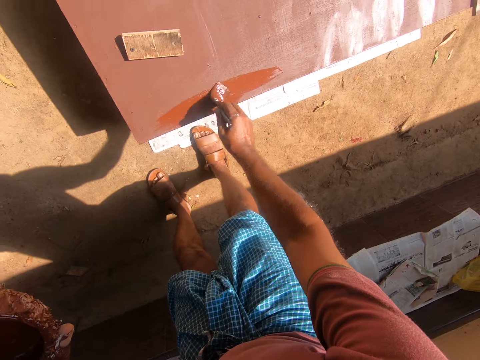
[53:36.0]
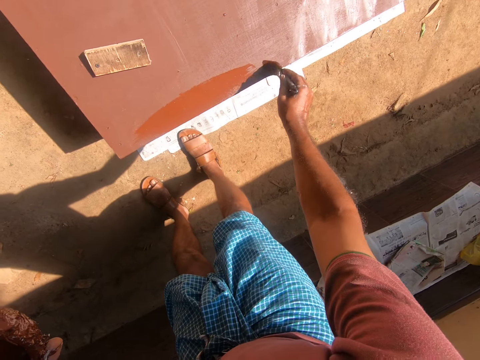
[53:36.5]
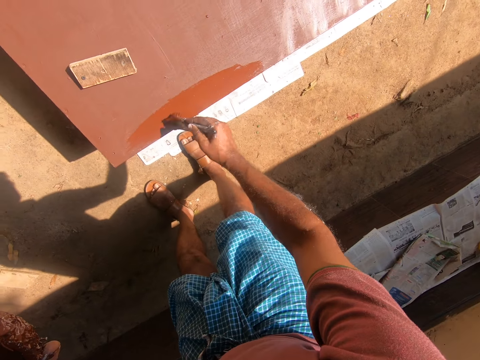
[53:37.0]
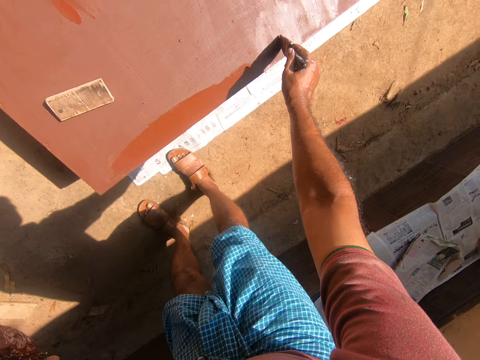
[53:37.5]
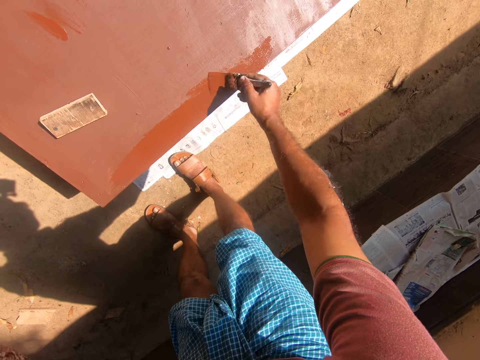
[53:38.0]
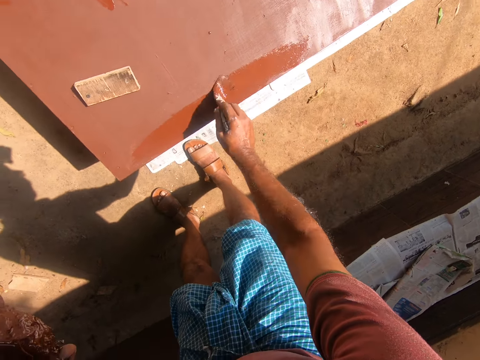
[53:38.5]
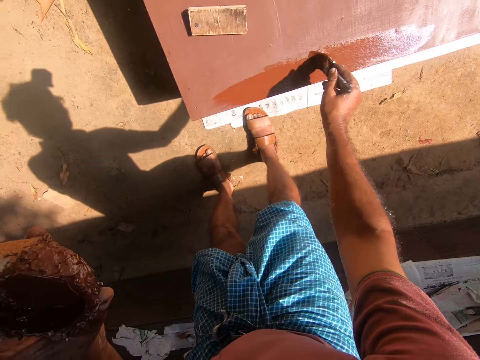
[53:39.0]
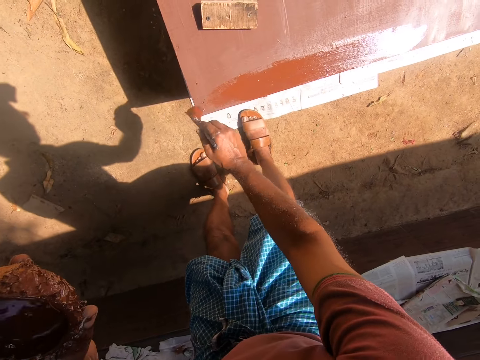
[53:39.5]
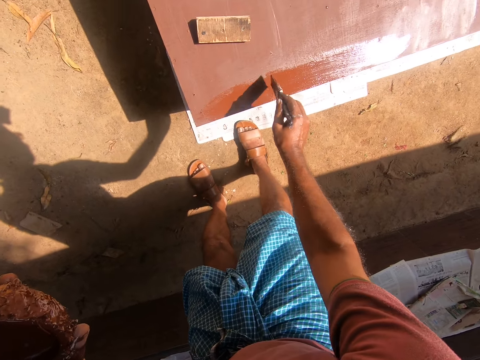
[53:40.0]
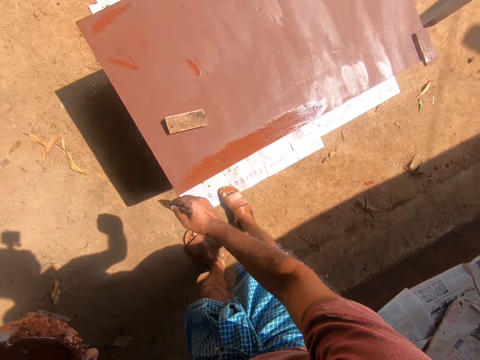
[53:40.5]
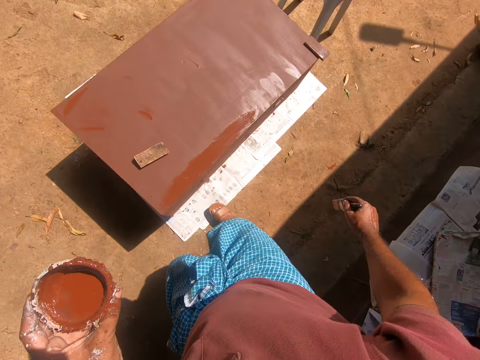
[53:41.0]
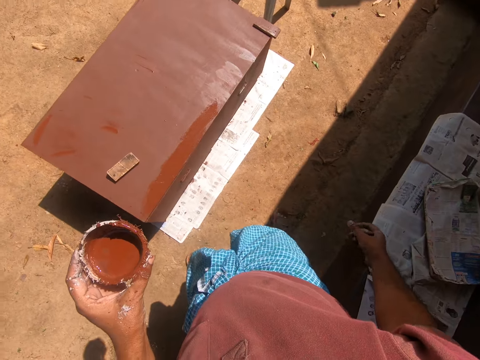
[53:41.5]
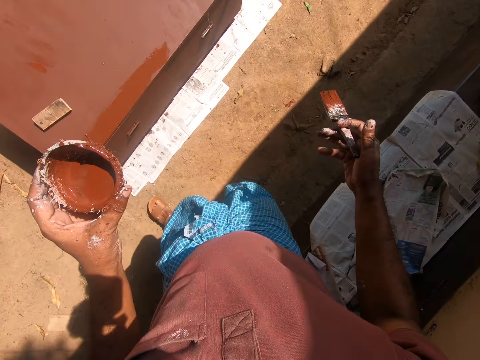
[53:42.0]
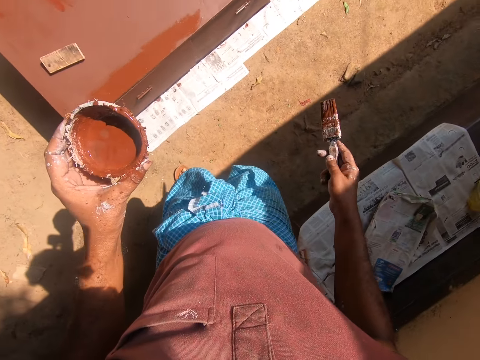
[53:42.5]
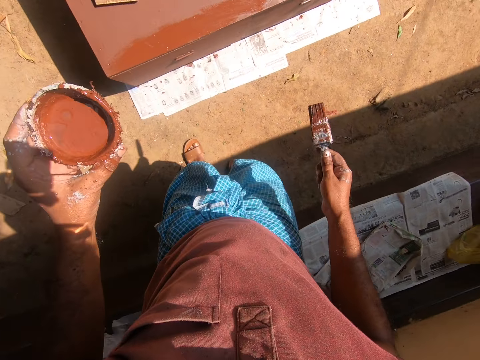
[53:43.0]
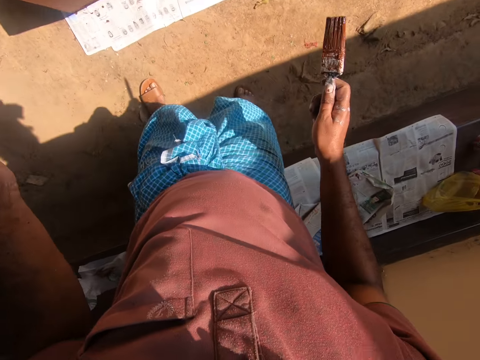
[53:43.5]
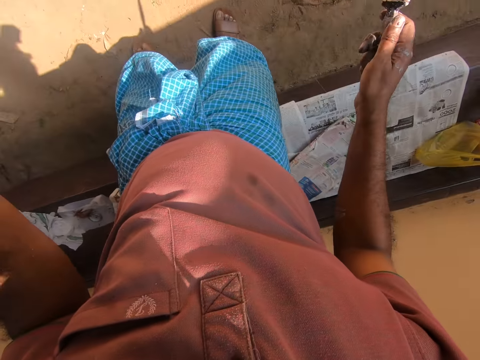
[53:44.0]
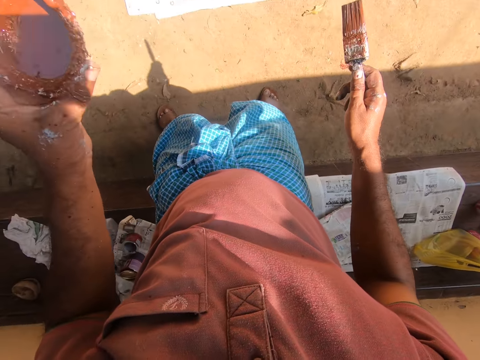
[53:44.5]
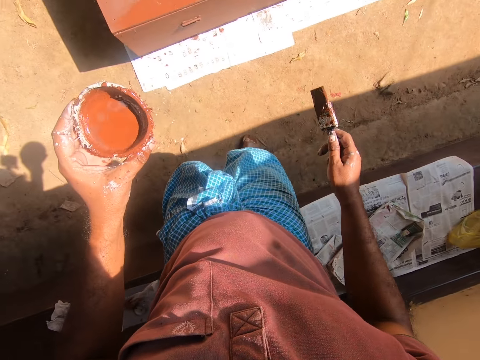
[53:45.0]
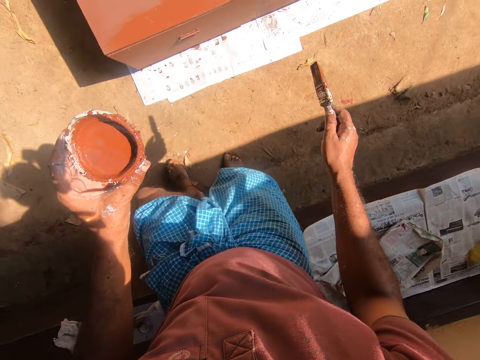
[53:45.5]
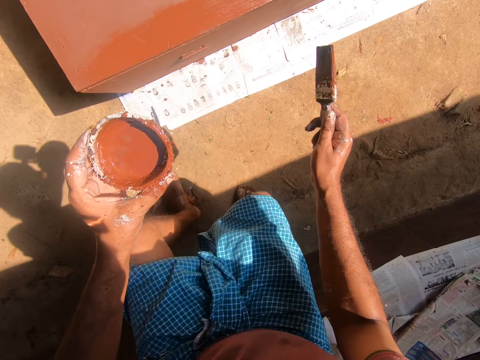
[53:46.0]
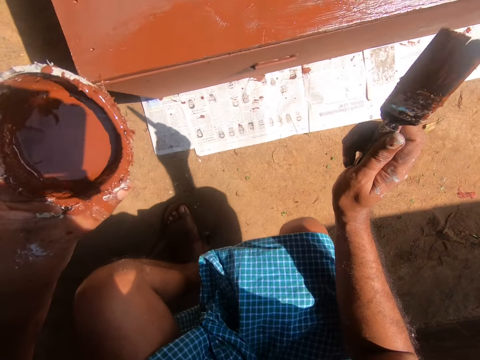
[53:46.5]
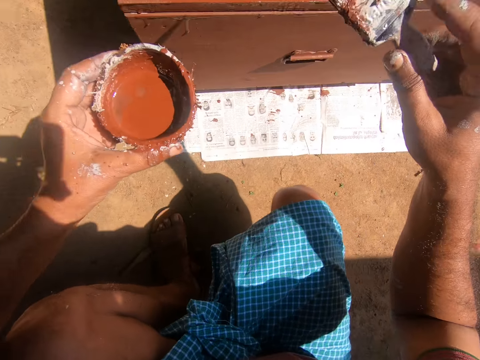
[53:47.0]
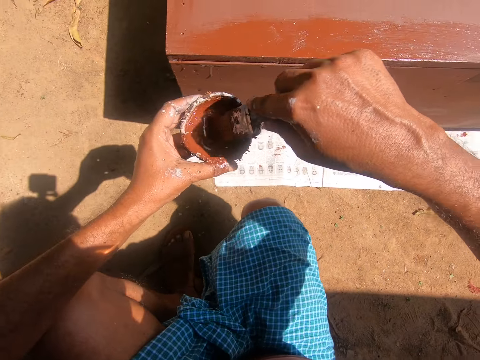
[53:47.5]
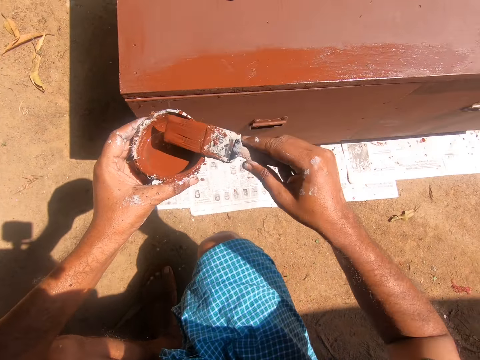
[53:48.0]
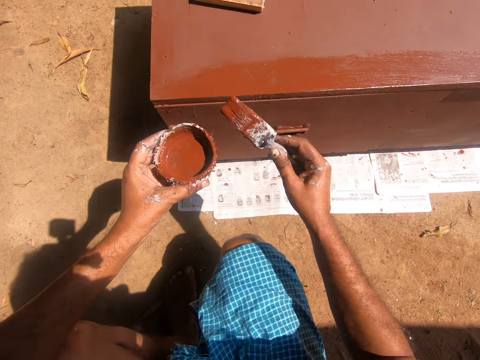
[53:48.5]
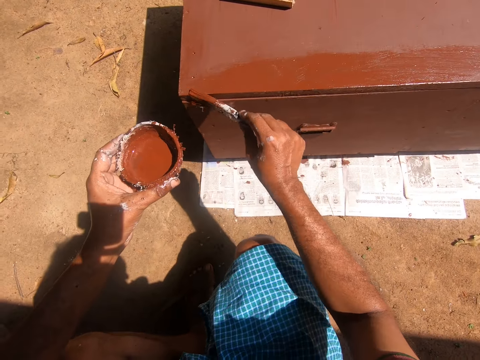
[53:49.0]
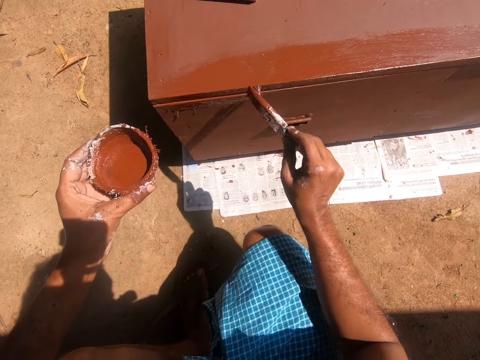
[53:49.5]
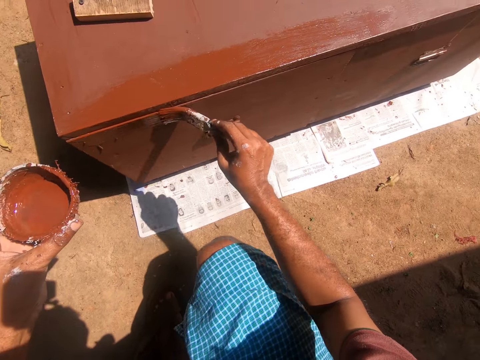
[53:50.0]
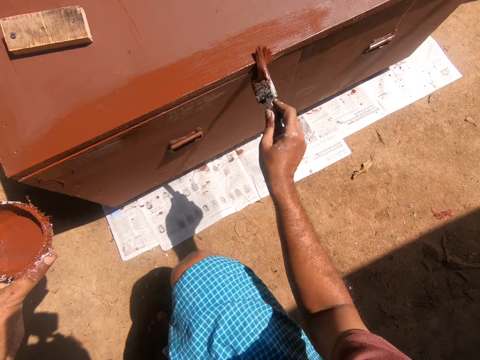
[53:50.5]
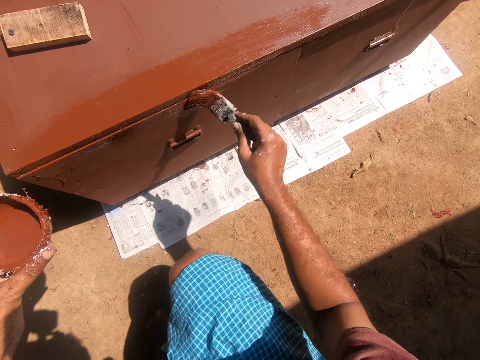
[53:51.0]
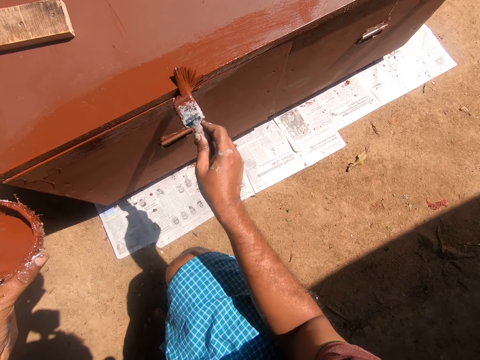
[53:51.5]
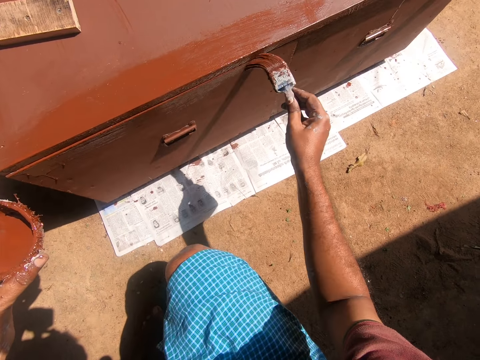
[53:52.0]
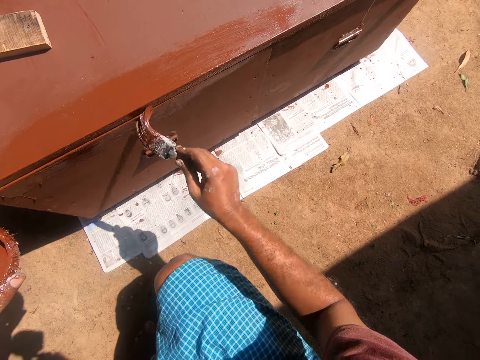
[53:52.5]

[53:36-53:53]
The camera wearer walks backwards to a bench. They sit on the bench. They dip the paintbrush into the coconut shell containing paint. They paint the table with the painting brush.

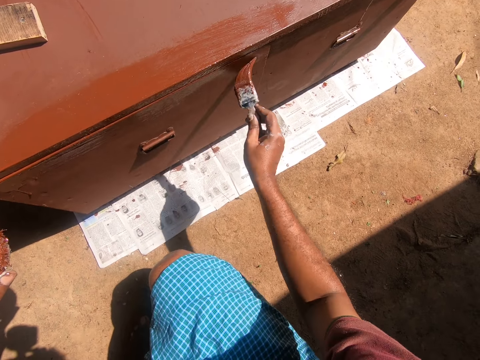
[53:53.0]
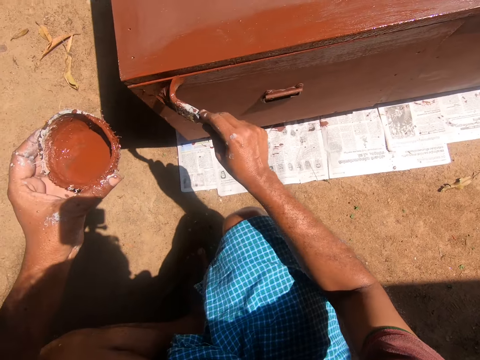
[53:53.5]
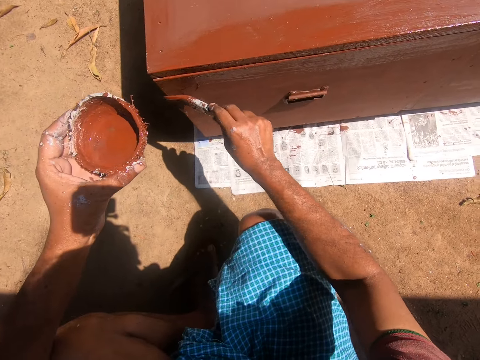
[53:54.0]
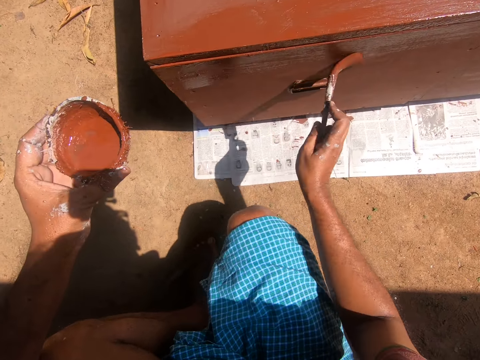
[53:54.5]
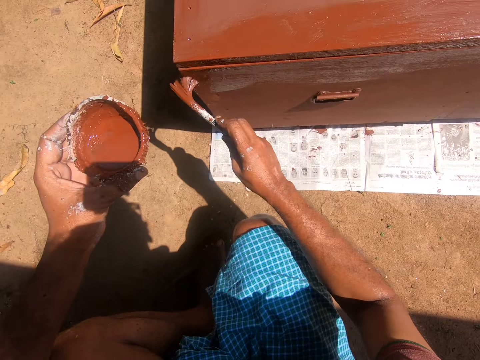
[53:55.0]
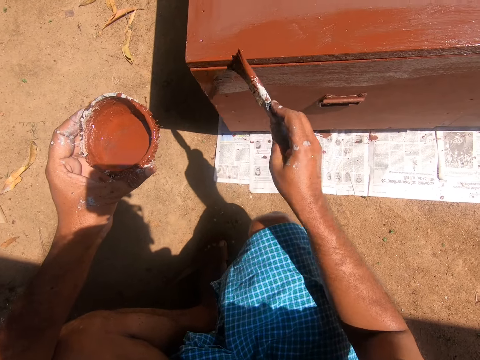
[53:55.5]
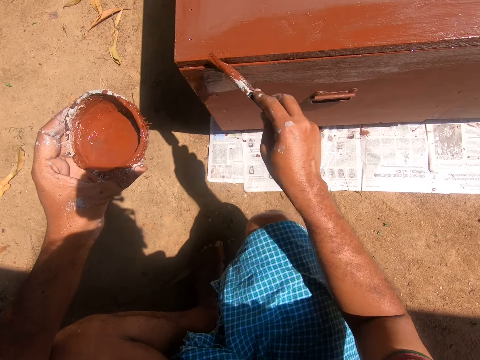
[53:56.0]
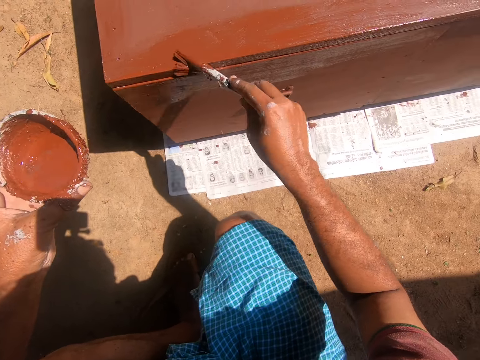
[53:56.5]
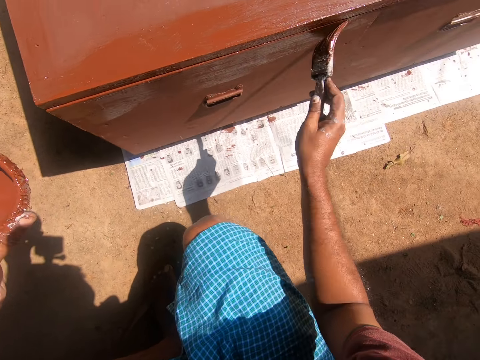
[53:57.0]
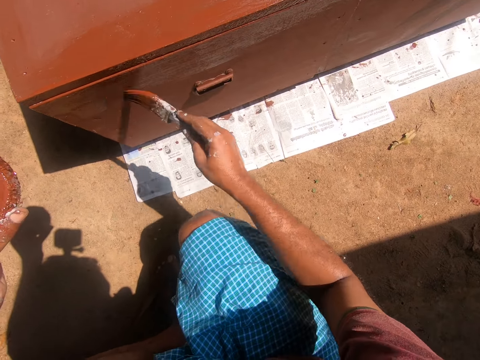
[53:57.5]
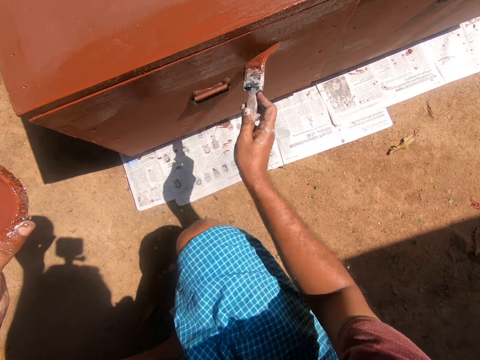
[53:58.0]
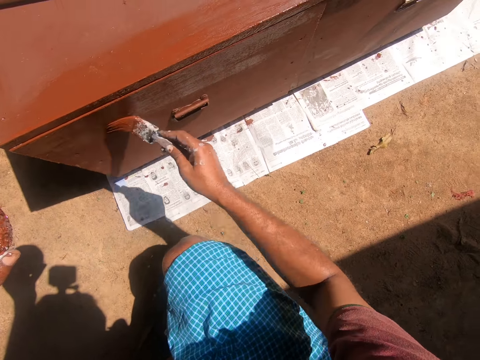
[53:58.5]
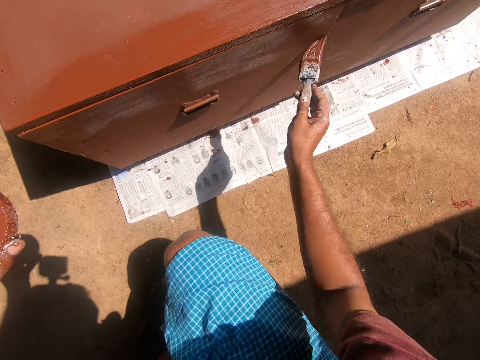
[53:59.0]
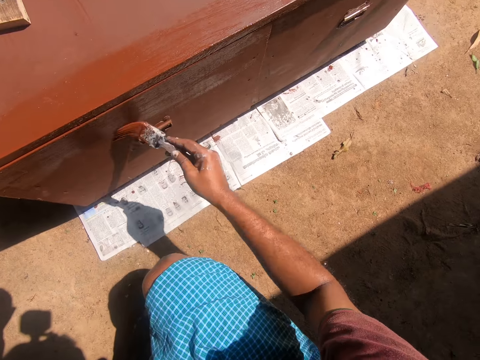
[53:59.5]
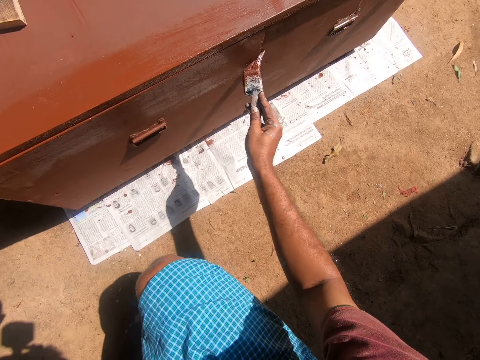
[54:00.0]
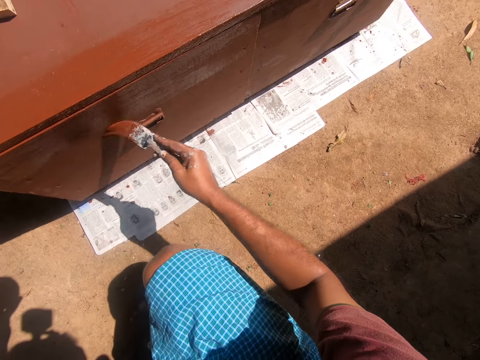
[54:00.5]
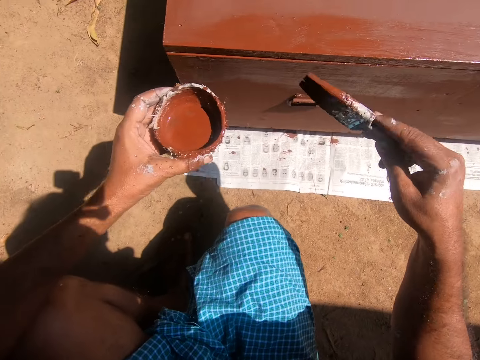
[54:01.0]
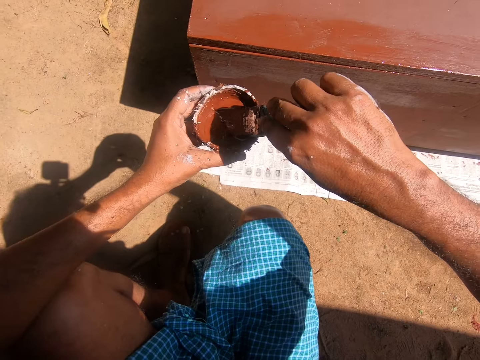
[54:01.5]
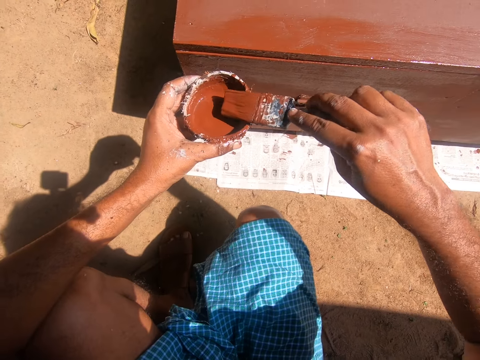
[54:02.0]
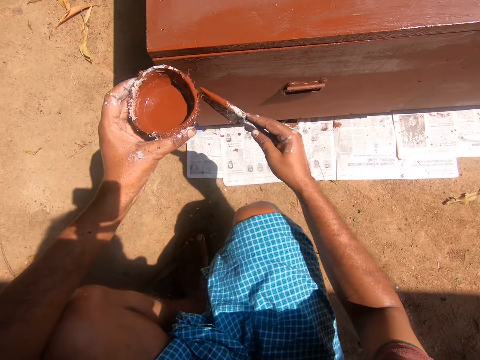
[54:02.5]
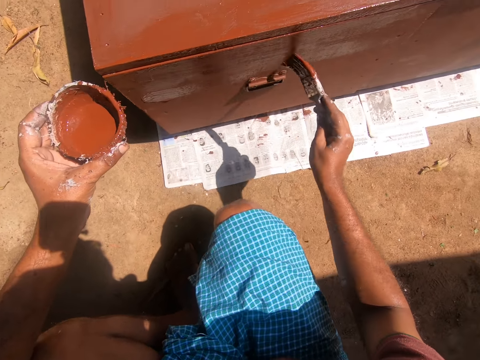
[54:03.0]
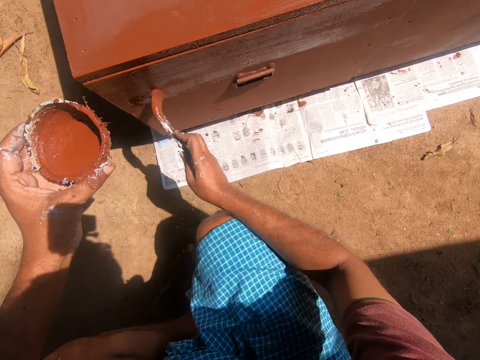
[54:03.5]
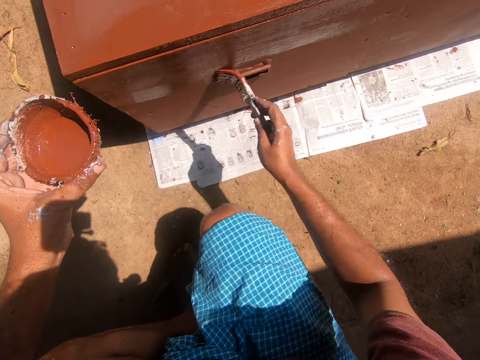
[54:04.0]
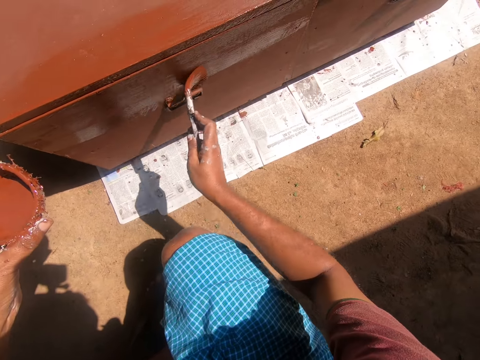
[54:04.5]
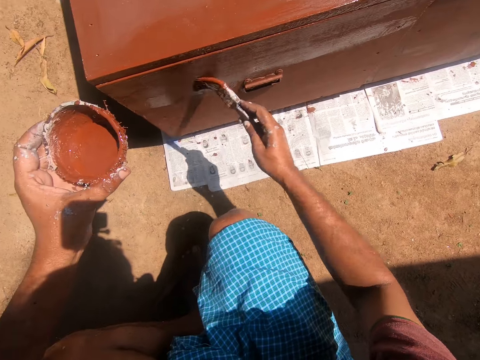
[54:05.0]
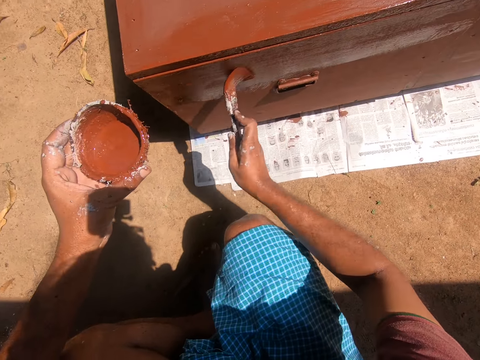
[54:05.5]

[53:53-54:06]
The camera wearer dips the paintbrush into the coconut shell containing paint. They paint the table with the painting brush.
